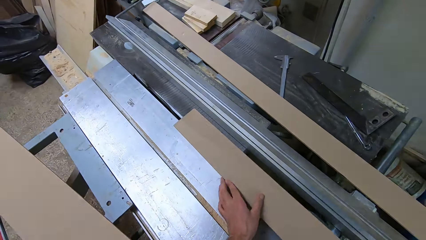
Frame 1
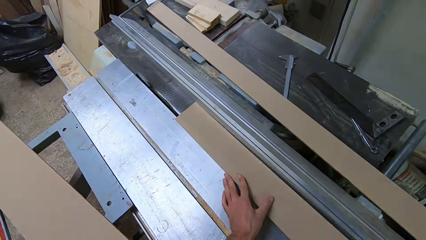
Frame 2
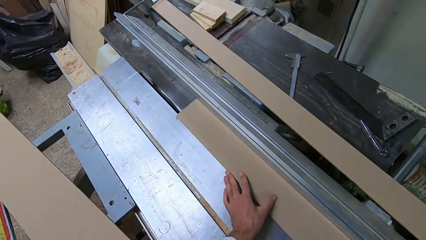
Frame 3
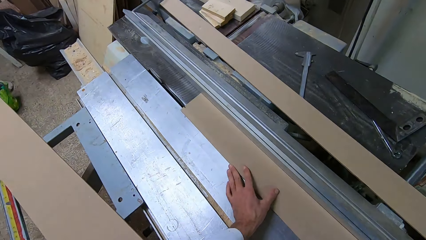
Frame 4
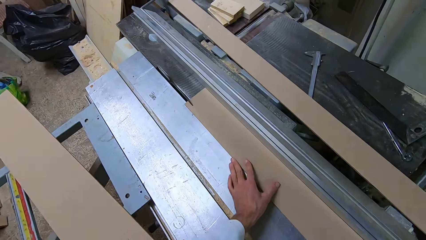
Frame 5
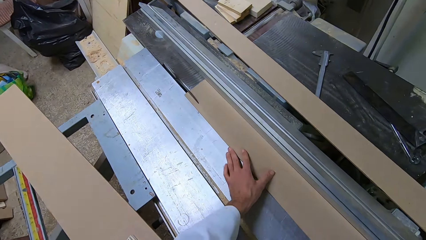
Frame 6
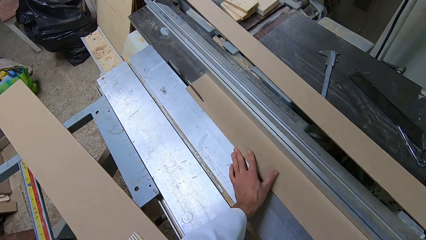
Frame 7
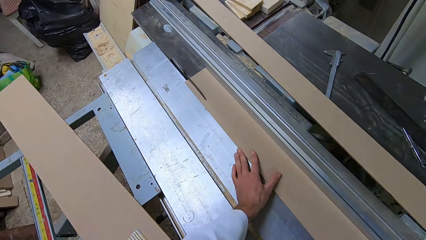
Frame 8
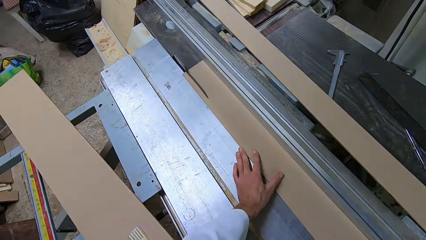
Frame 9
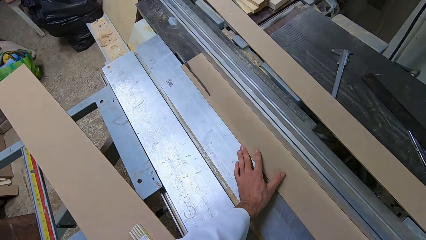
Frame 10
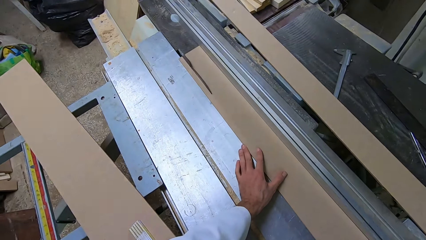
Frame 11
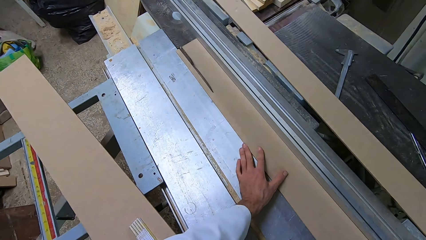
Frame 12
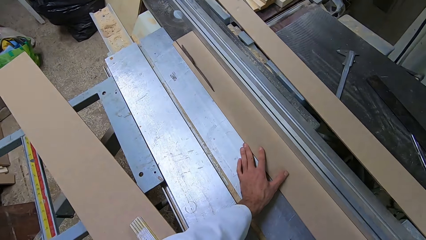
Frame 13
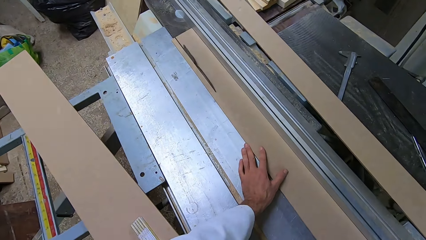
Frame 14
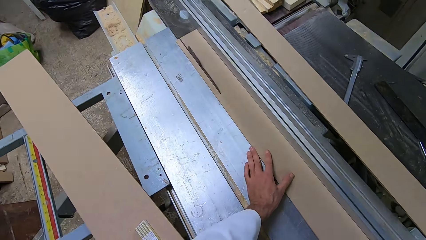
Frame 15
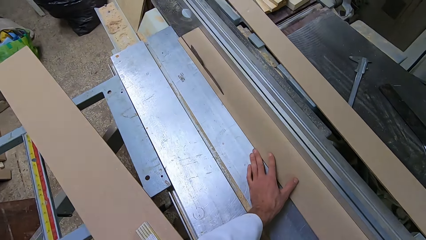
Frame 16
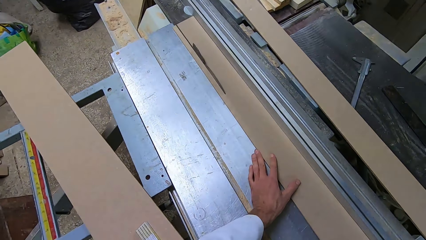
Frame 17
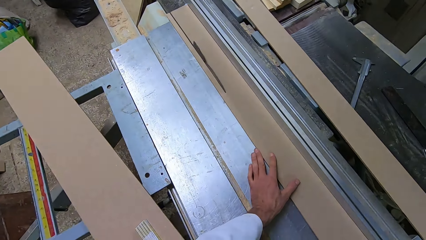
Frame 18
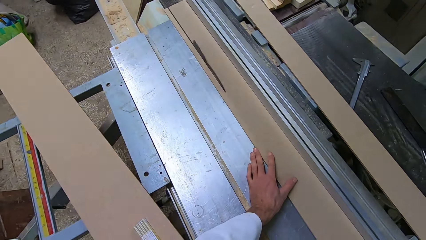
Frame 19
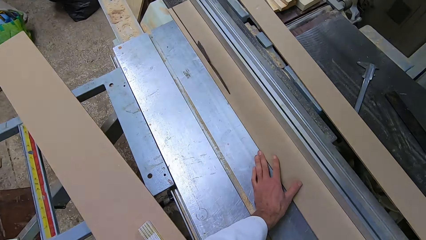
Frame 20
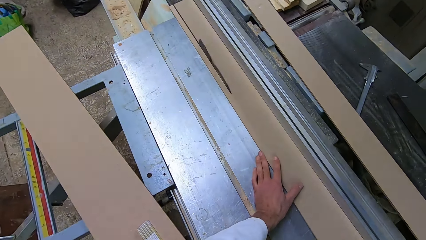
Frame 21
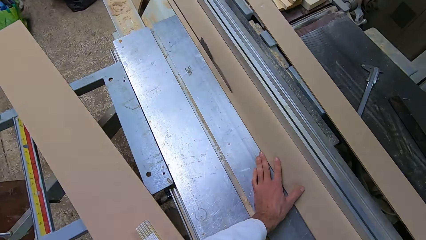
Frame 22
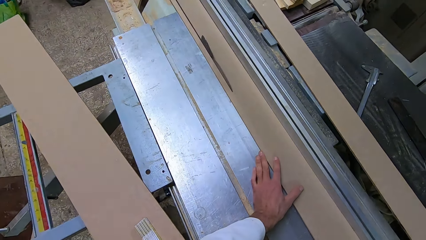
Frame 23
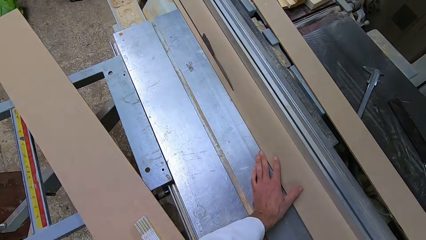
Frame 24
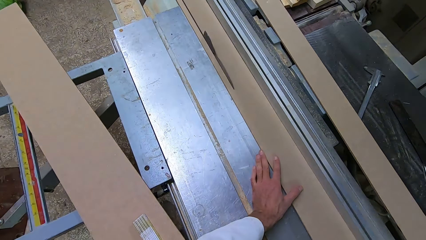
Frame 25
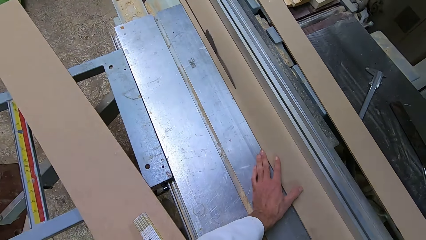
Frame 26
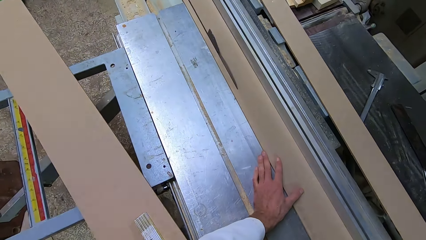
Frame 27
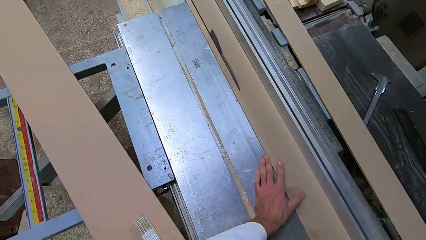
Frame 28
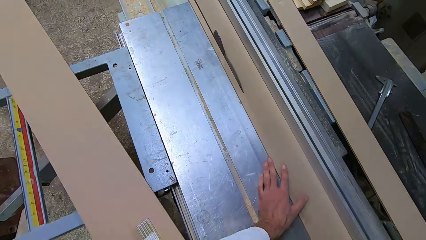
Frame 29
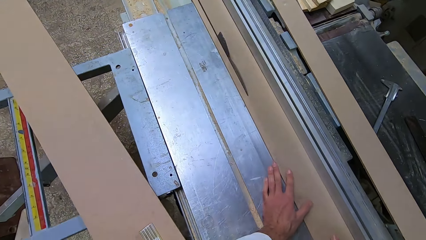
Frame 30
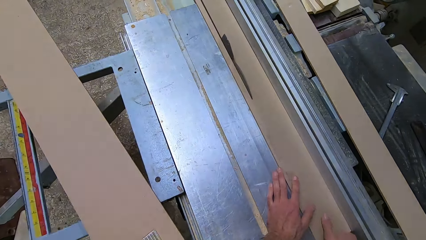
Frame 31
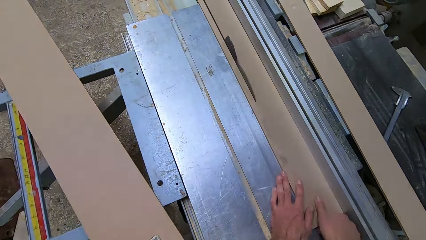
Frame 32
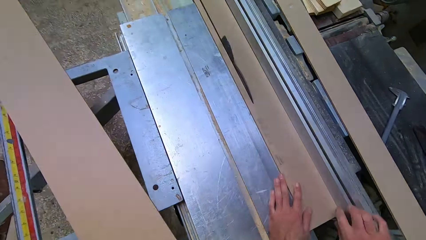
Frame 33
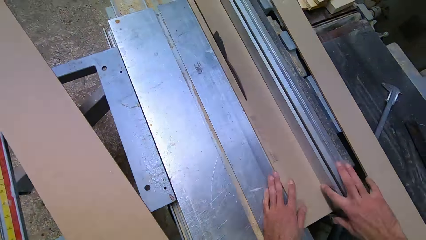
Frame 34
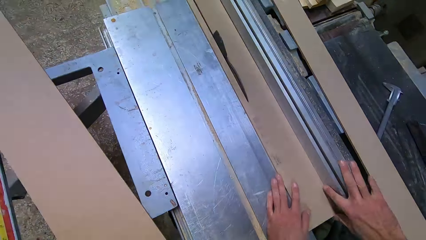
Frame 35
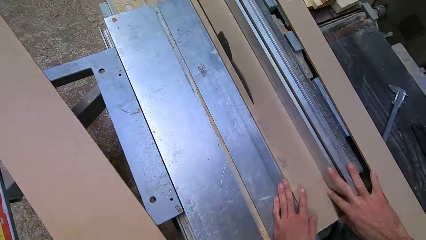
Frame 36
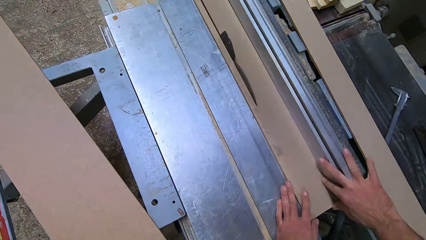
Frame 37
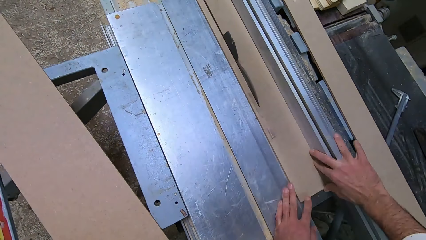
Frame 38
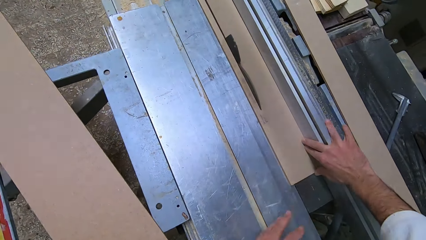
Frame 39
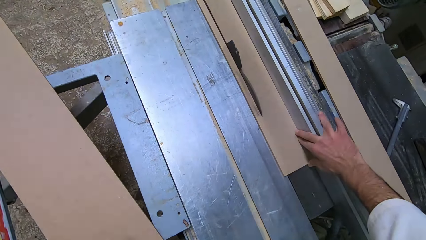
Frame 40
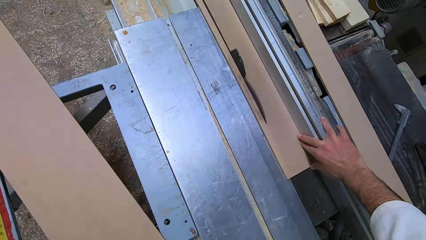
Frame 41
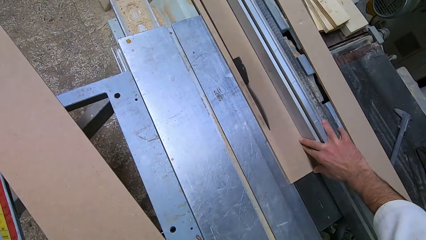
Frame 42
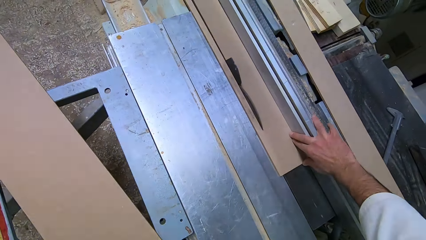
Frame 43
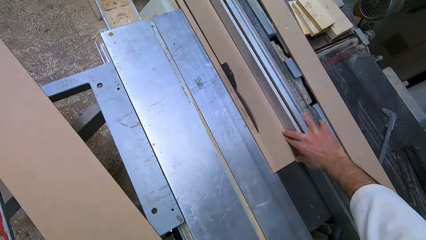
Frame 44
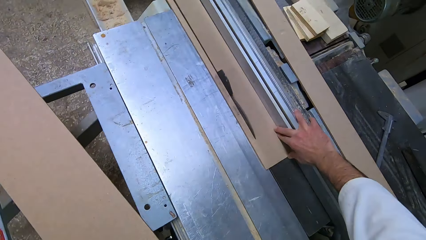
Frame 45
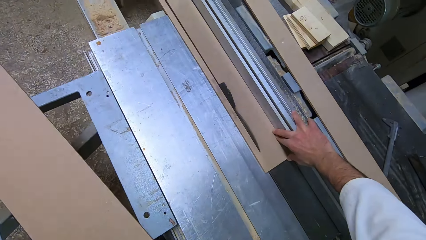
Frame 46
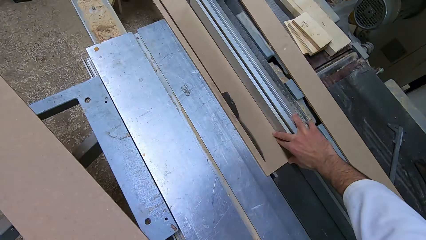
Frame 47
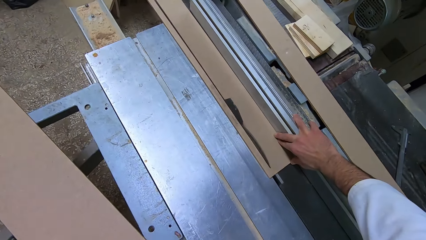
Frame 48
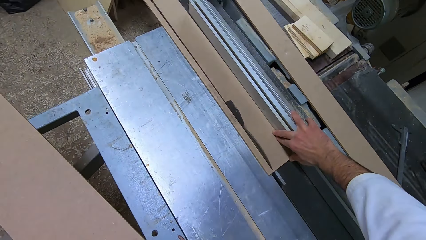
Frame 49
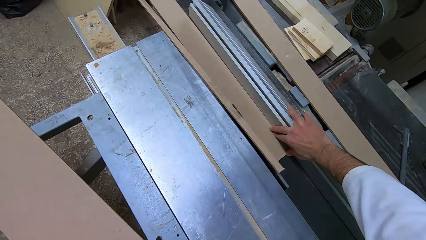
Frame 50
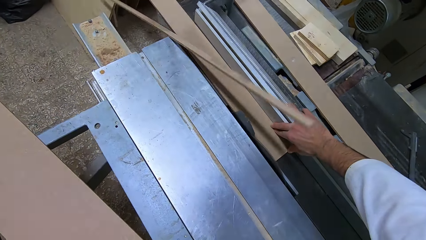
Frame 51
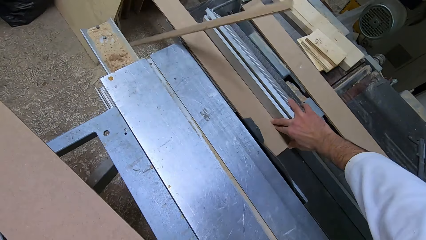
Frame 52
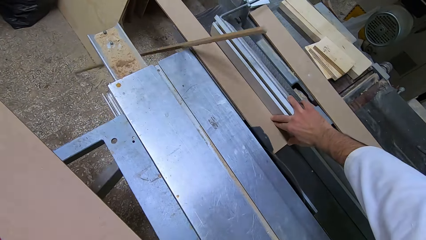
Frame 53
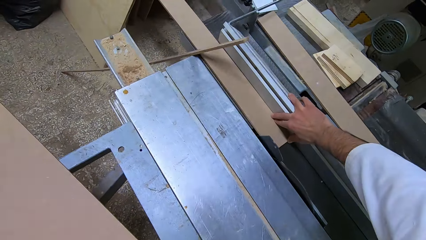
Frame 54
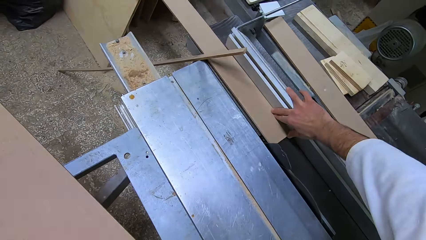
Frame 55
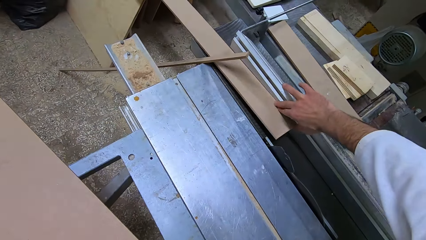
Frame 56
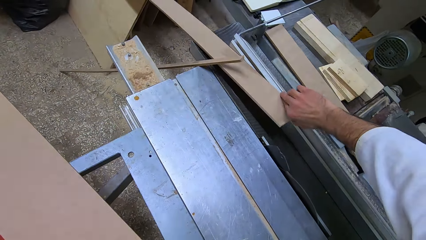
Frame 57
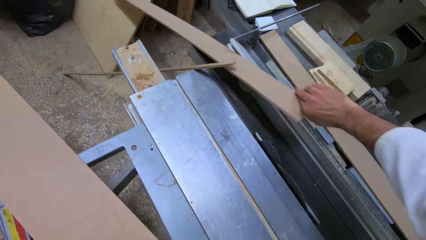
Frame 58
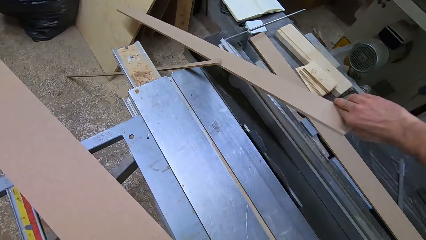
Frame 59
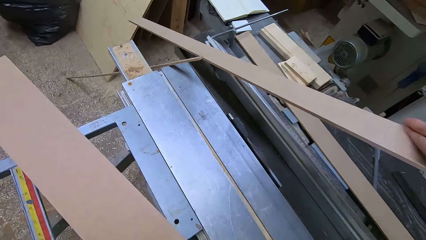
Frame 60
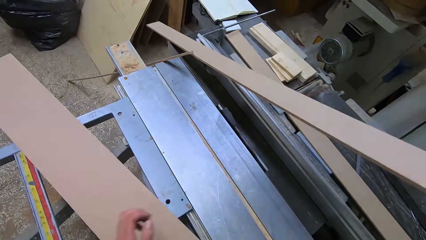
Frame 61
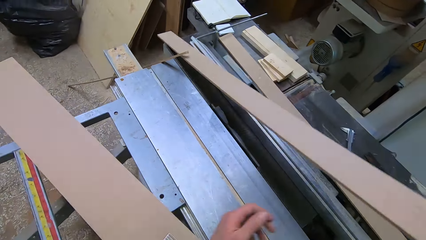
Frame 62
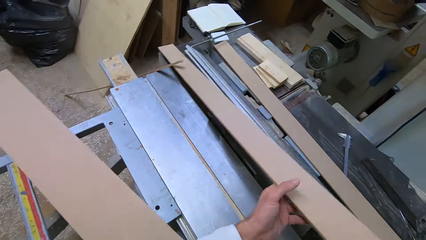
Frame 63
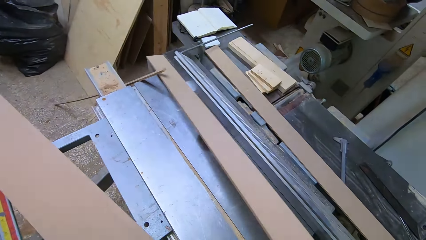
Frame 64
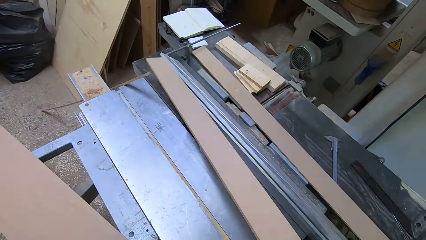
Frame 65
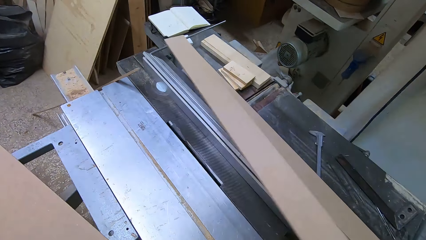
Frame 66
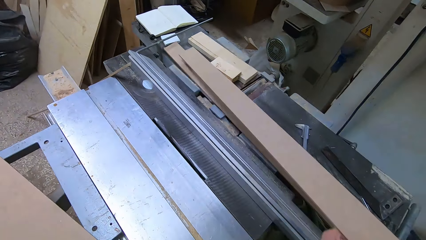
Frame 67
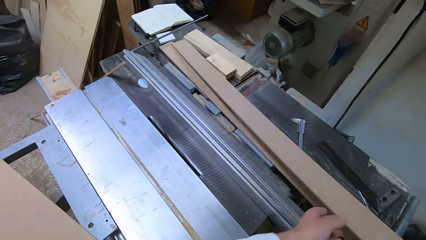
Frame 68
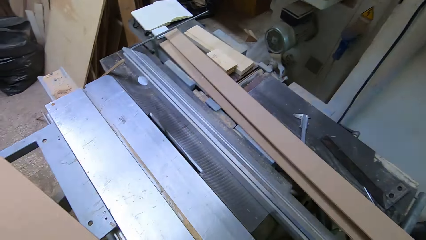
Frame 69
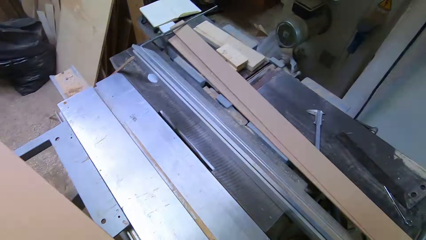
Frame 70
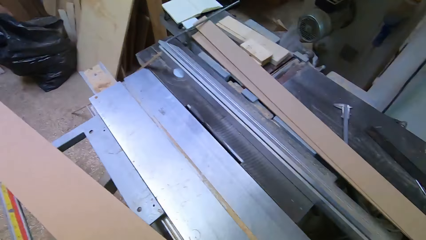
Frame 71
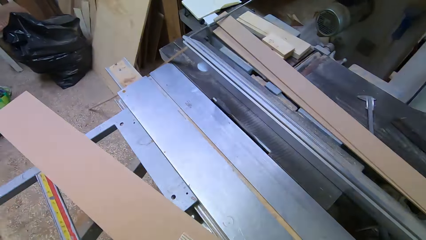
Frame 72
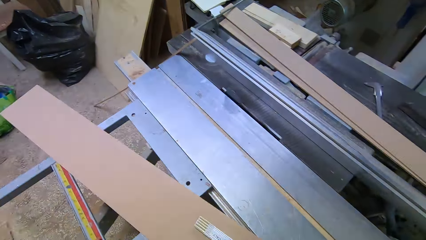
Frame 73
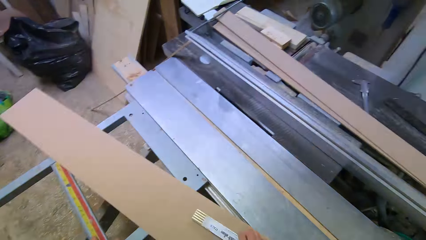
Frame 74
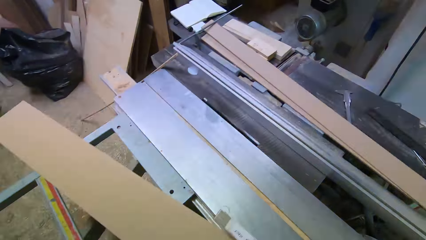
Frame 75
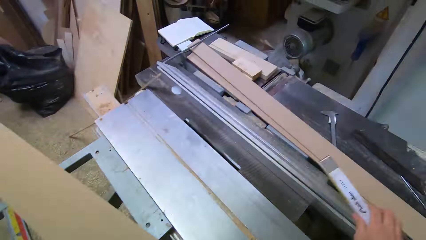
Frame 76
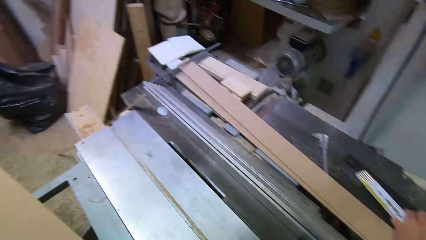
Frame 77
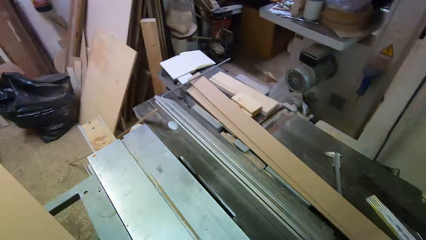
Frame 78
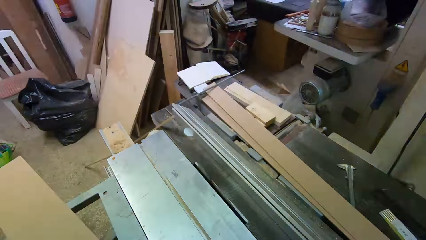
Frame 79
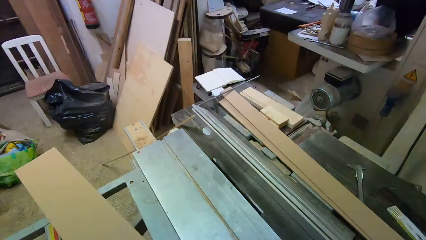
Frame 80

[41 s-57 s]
The camera wearer cuts the plywood with the table saw. They put the cutout plywood on the table extension. They remove the wood from the cutting machine. They pick up the wood from the cutting machine. They put the ruler on the table extension.
